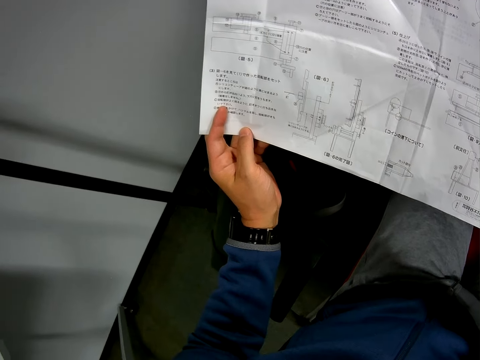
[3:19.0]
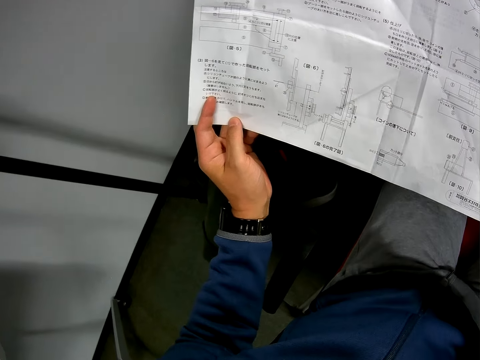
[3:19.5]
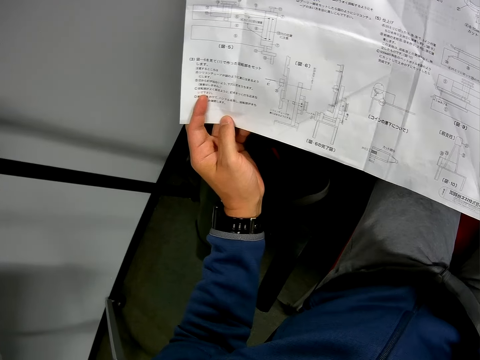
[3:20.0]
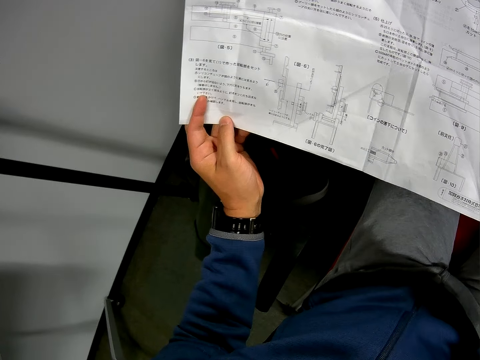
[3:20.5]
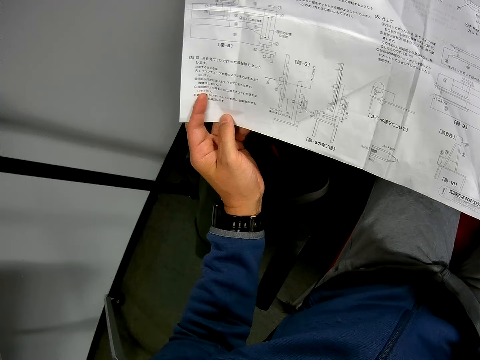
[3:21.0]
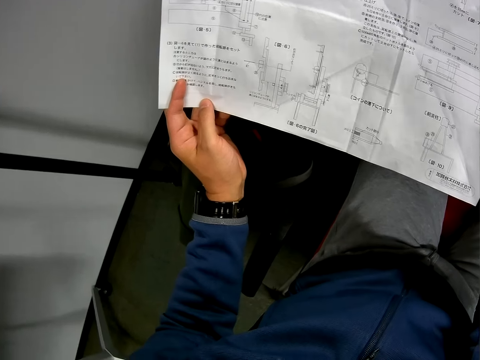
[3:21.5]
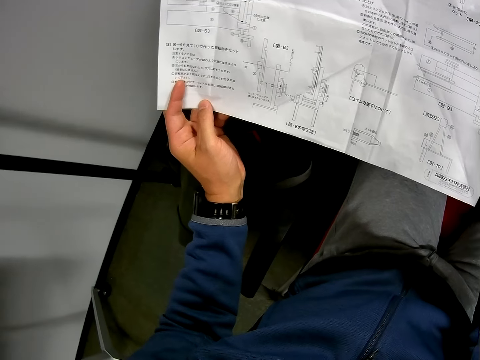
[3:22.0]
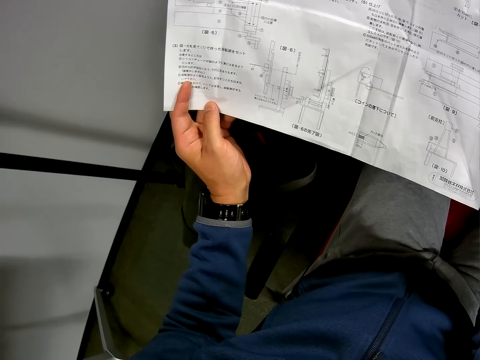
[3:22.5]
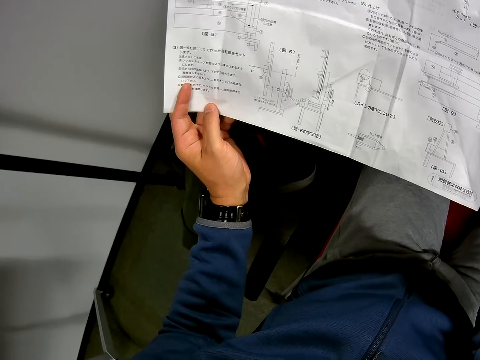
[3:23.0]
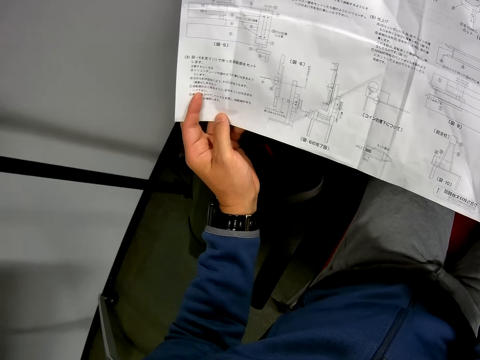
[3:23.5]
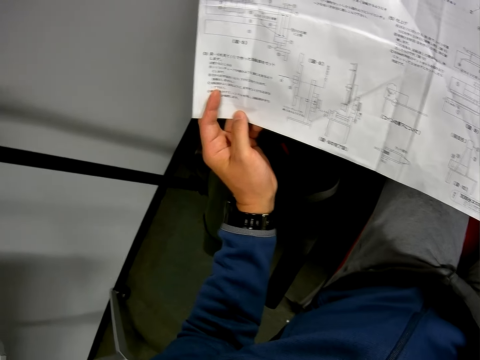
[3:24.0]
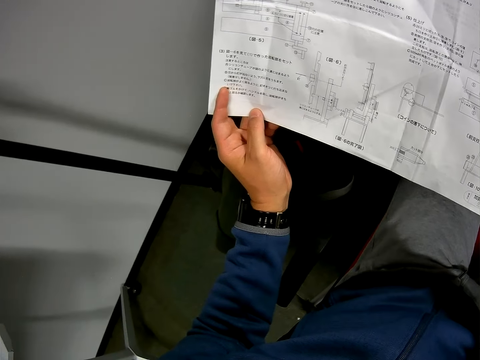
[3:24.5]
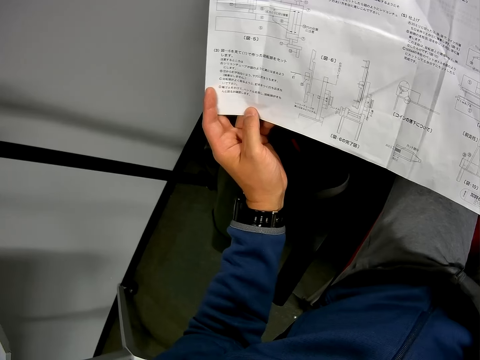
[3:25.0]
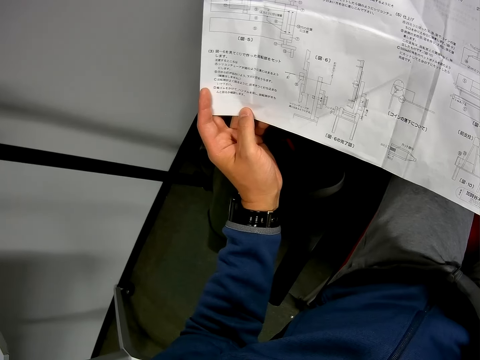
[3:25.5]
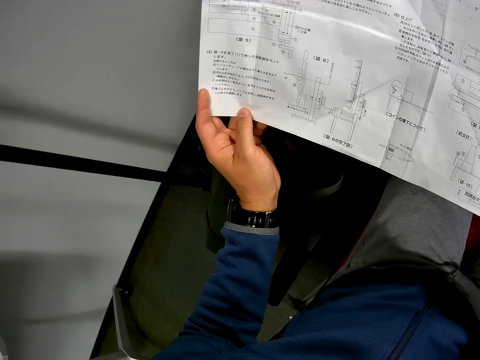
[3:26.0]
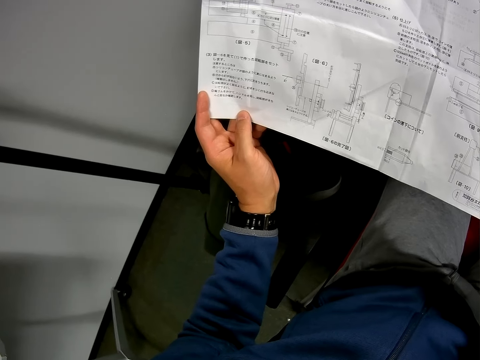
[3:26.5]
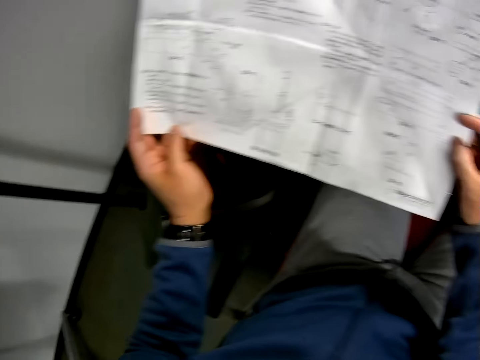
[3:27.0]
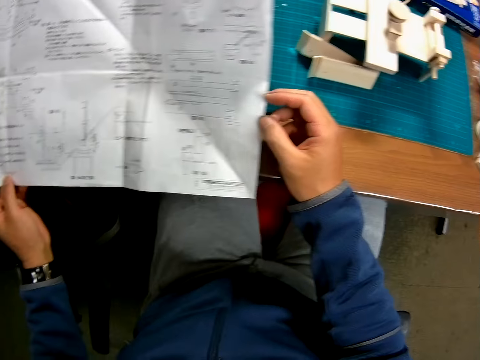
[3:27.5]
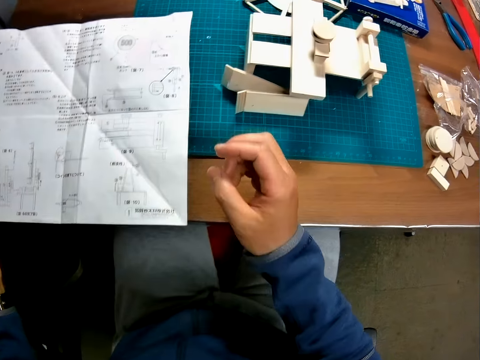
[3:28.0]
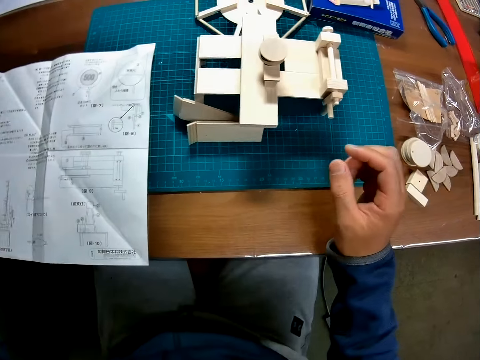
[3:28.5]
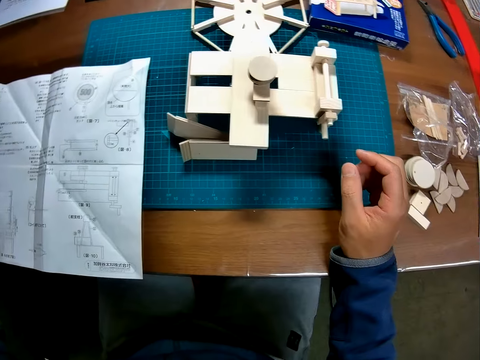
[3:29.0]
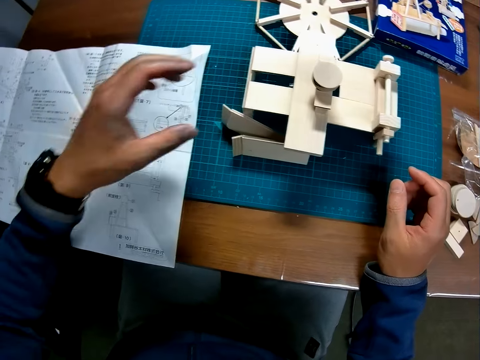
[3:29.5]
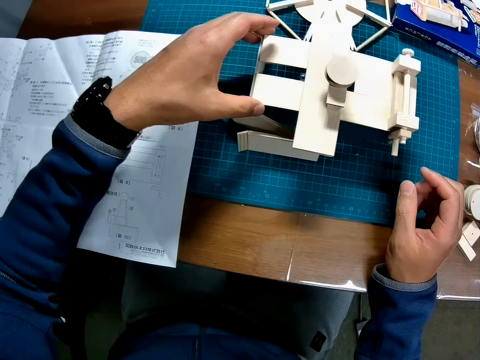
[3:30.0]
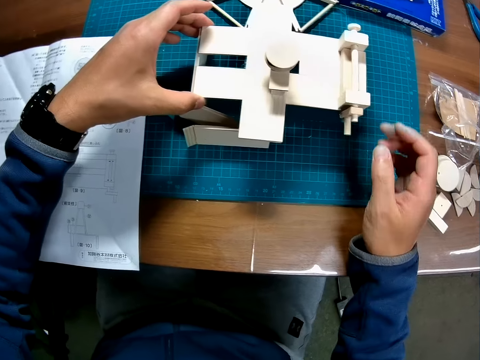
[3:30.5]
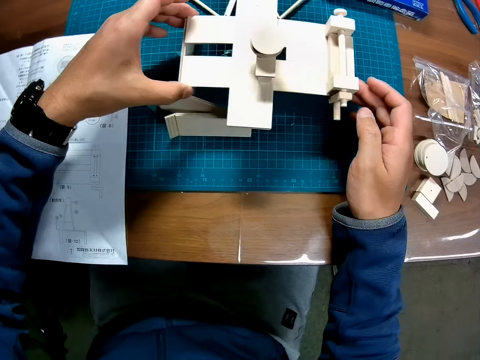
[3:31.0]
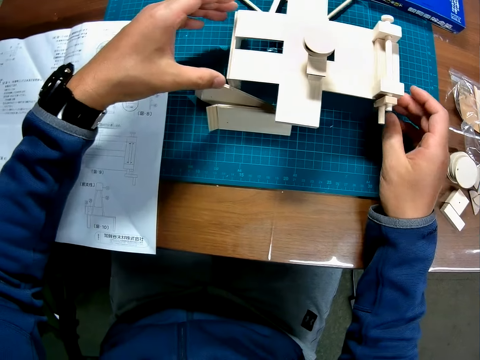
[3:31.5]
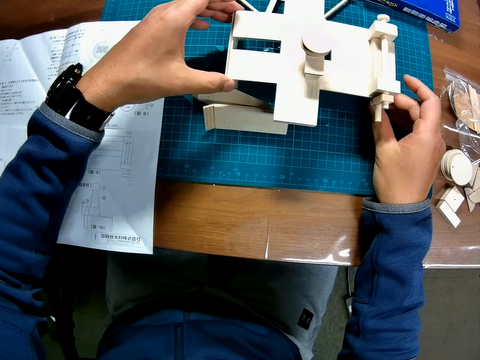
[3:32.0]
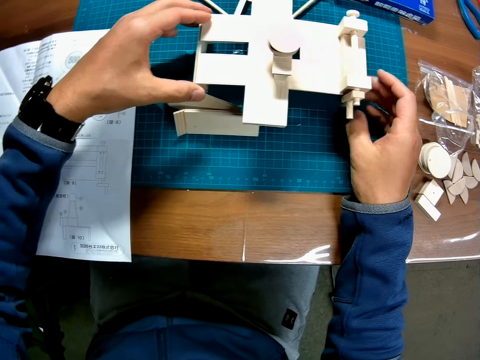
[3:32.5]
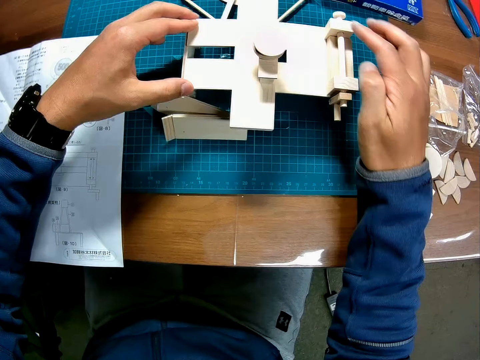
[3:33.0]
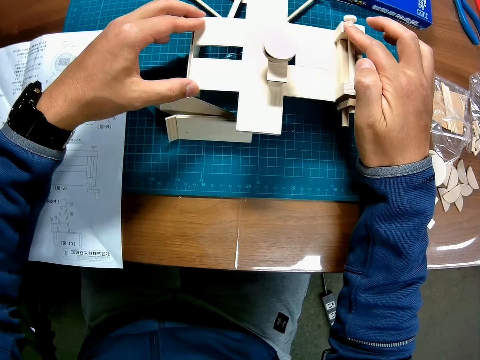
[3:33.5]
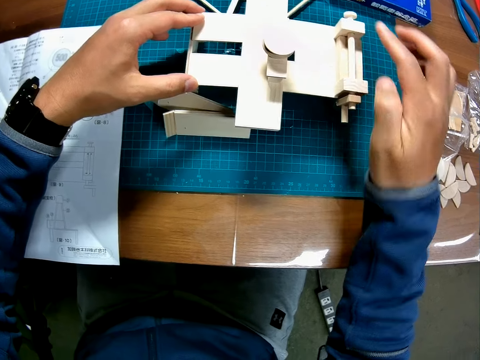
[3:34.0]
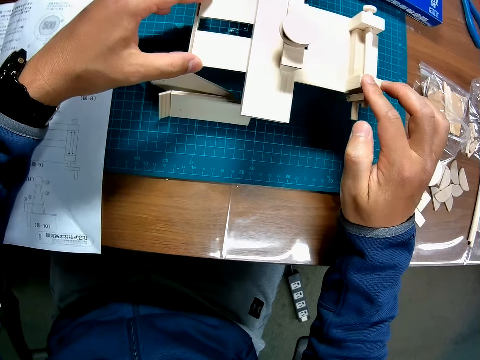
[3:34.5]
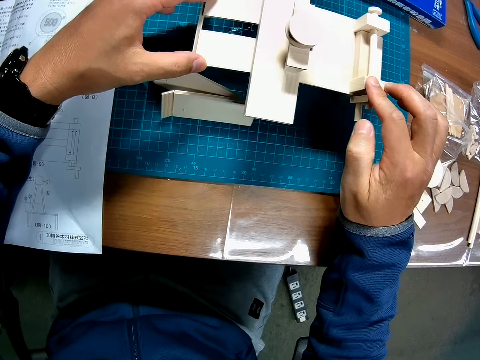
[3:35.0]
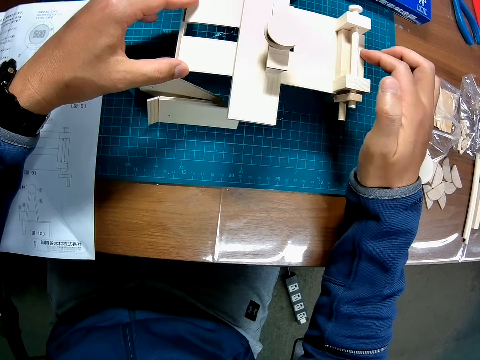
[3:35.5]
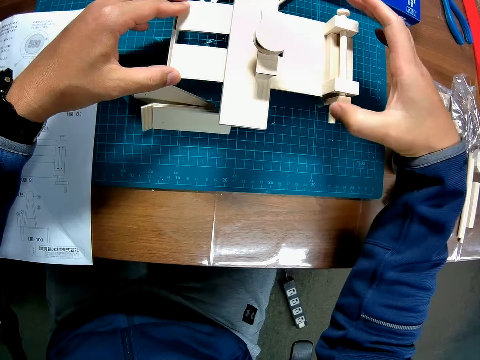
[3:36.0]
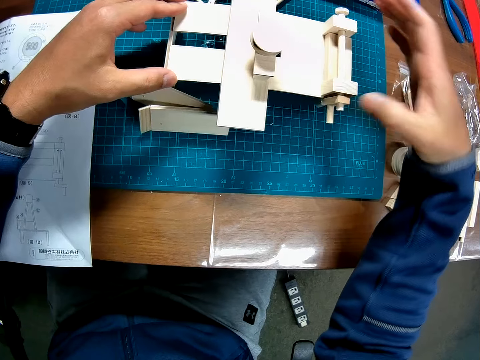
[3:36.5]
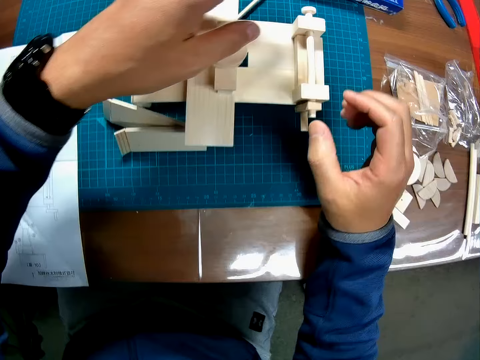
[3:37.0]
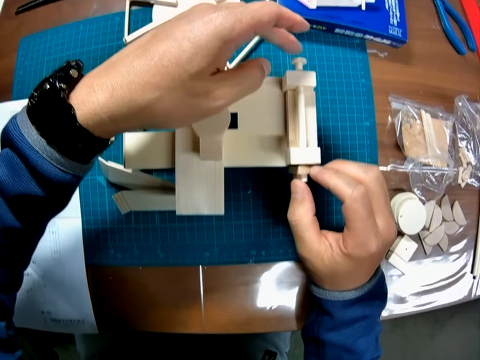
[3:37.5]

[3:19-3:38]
The camera wearer looks at a paper on the paper. They rest the paper on the table. They adjust the wood pieces. They grab the handcraft from the table. They touch the handcraft on the table.

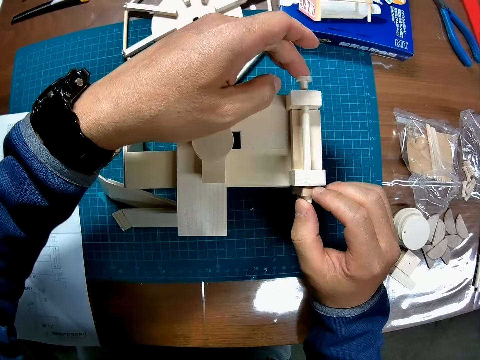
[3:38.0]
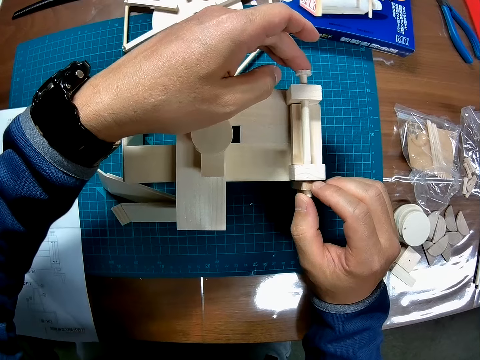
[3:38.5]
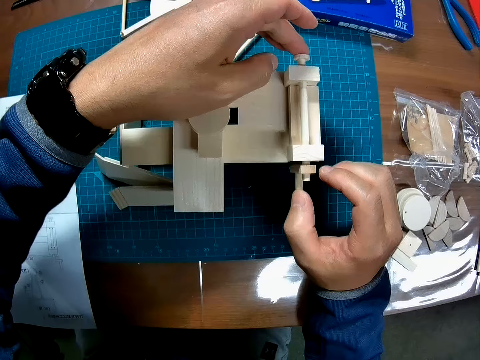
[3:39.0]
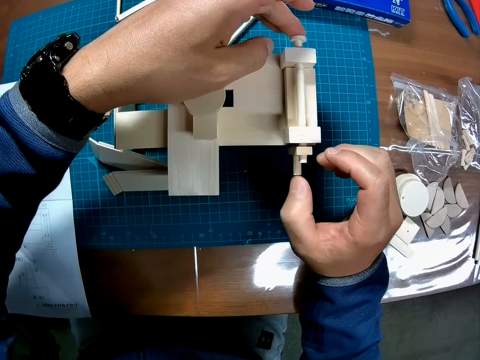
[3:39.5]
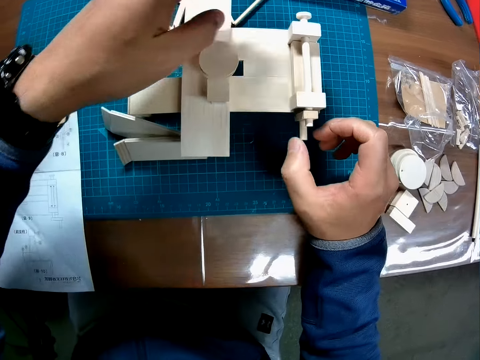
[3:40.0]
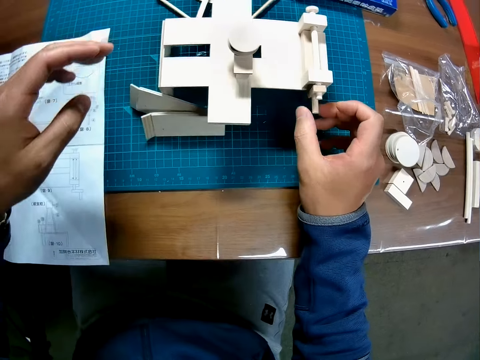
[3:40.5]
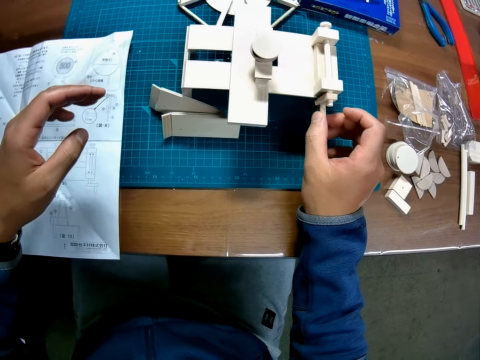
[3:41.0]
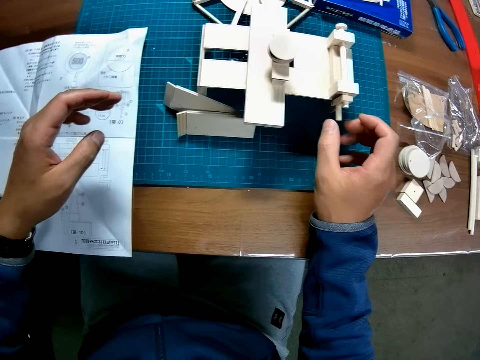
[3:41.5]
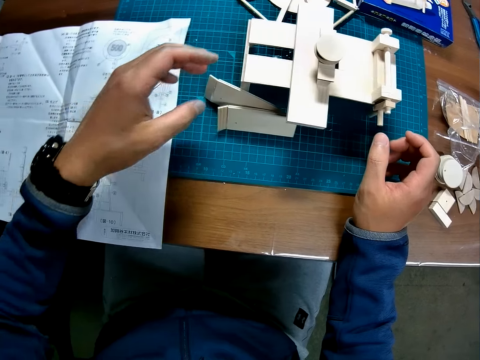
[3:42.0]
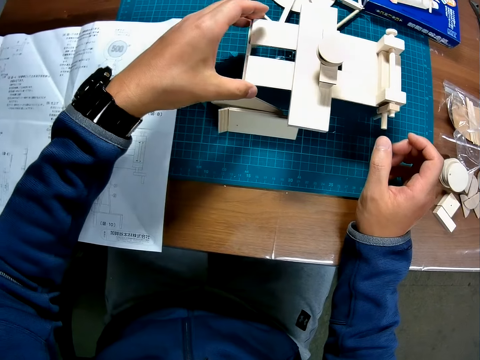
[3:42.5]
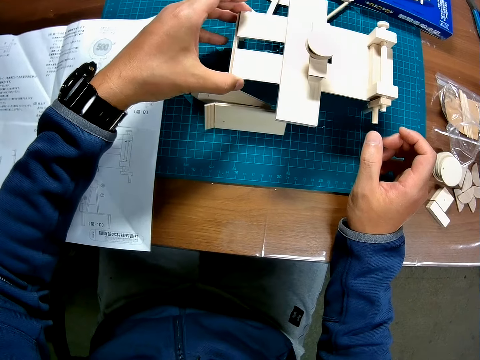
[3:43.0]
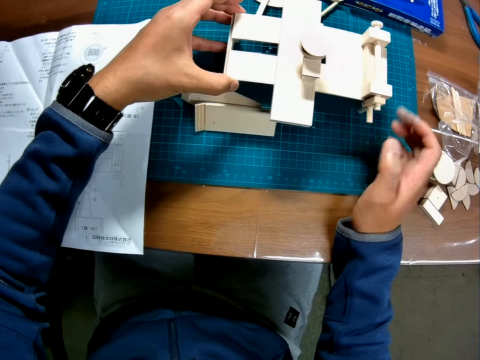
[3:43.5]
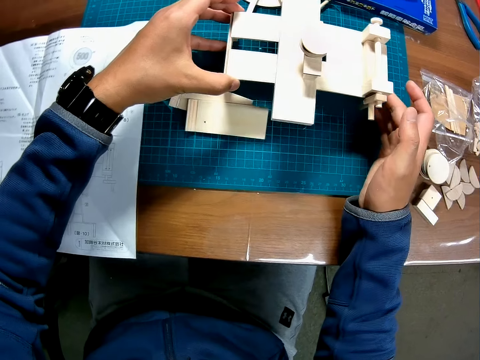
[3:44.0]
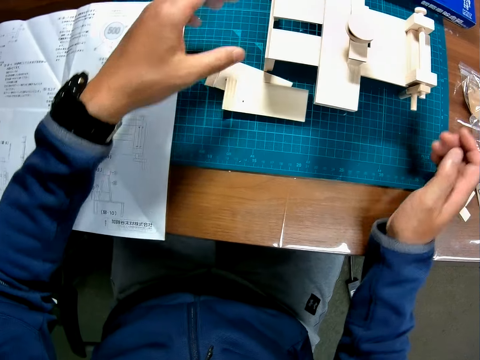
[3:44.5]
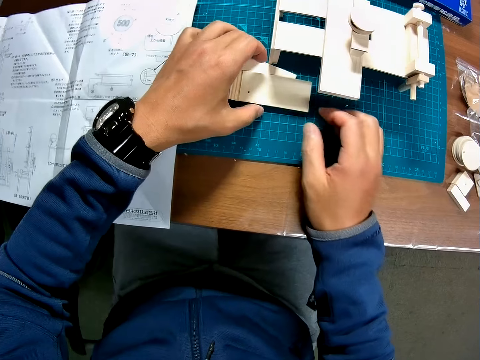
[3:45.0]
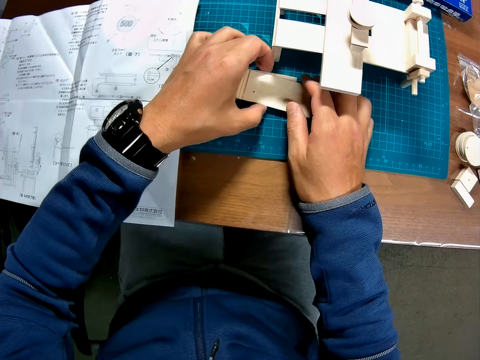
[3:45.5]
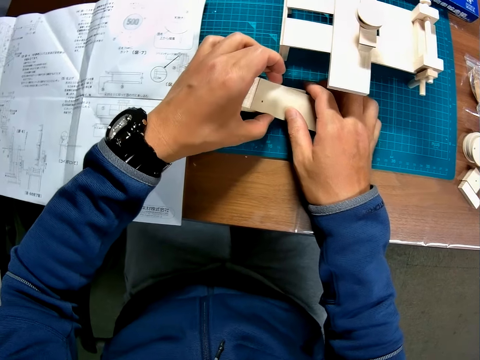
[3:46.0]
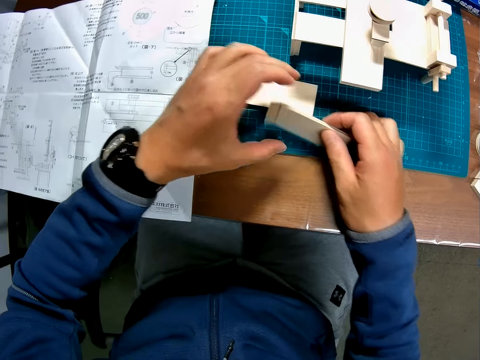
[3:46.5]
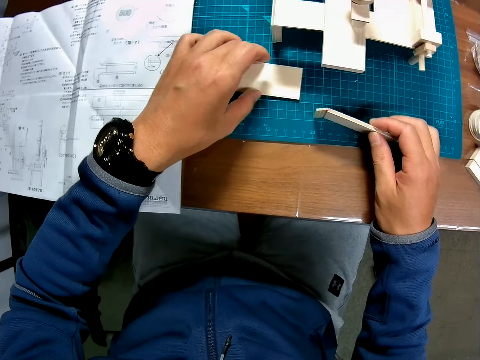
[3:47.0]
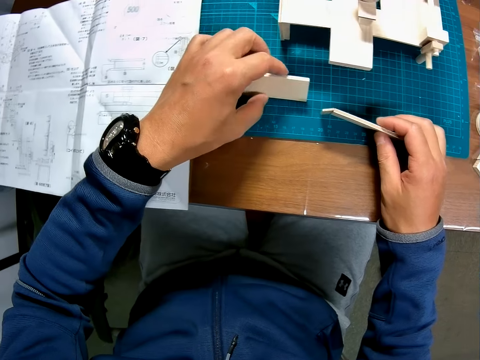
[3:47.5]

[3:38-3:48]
The camera wearer takes pieces of wood from the table.
